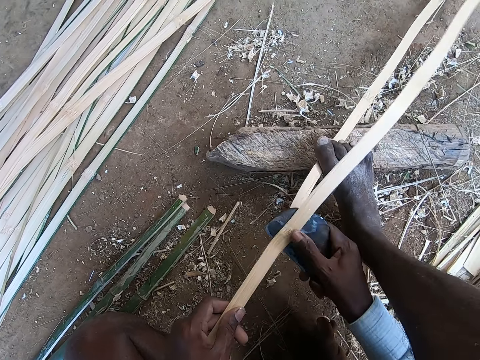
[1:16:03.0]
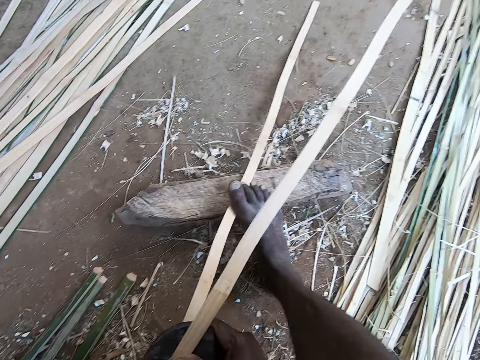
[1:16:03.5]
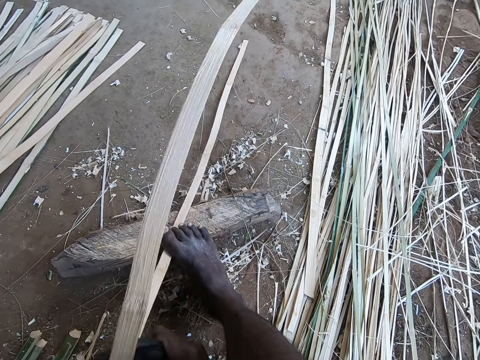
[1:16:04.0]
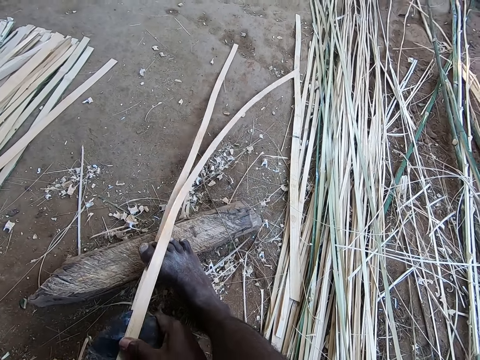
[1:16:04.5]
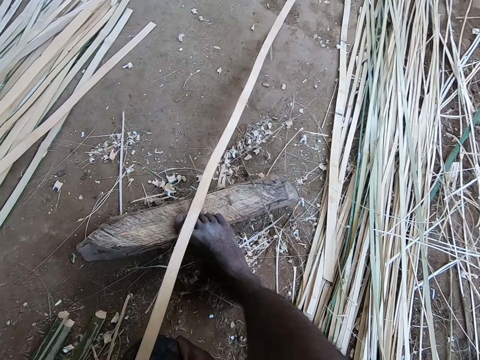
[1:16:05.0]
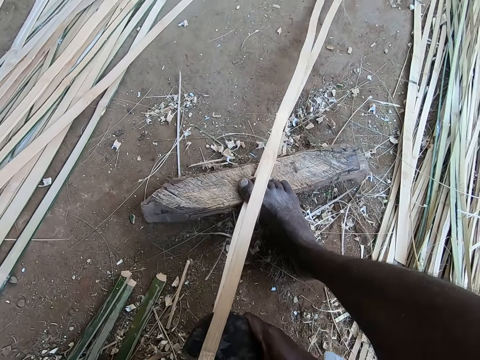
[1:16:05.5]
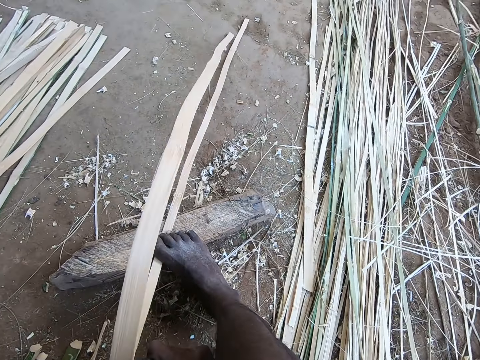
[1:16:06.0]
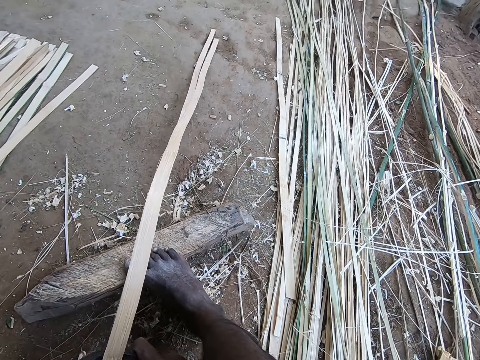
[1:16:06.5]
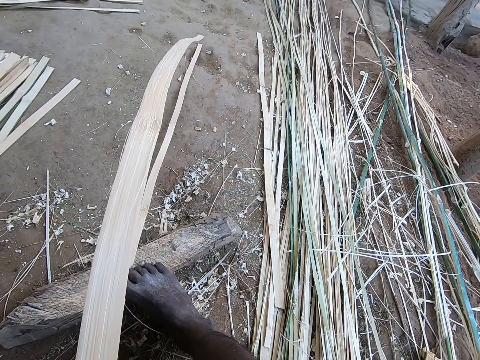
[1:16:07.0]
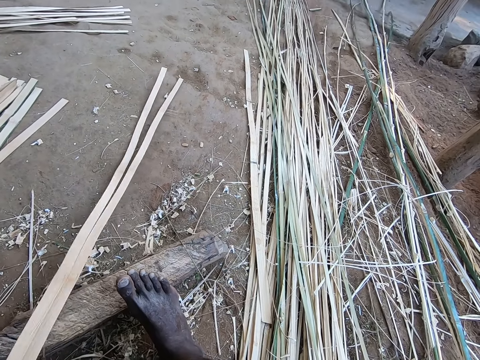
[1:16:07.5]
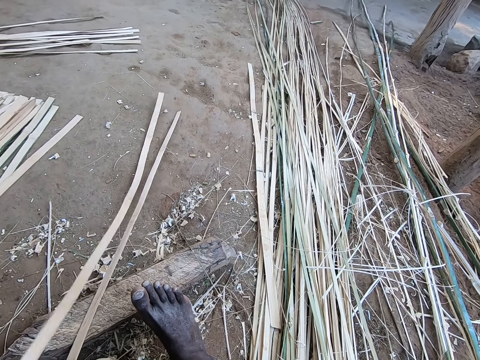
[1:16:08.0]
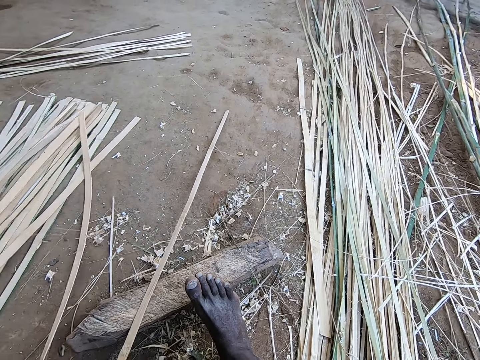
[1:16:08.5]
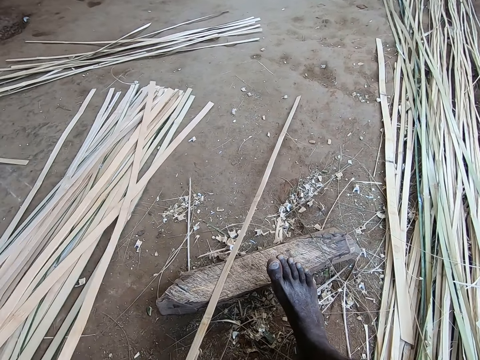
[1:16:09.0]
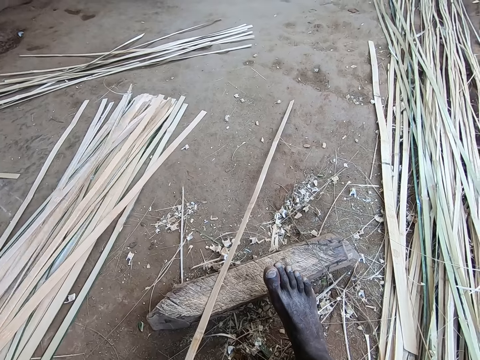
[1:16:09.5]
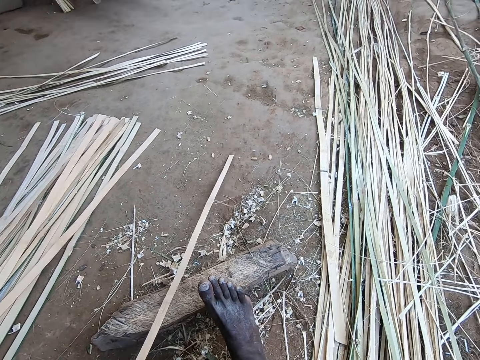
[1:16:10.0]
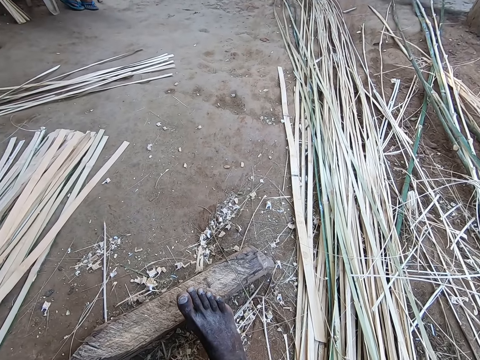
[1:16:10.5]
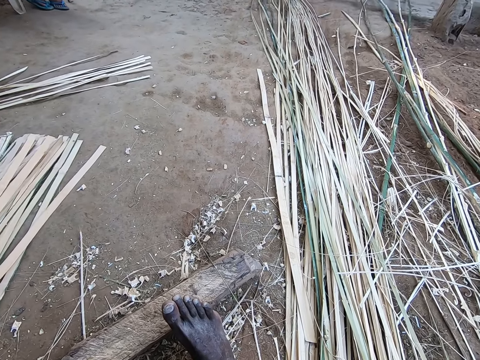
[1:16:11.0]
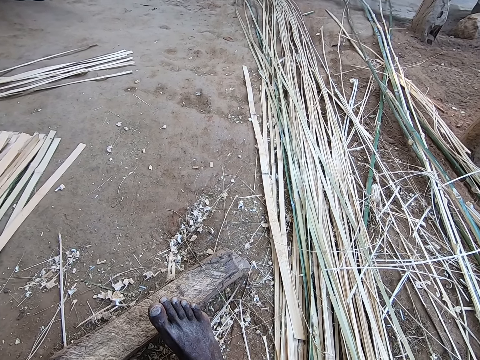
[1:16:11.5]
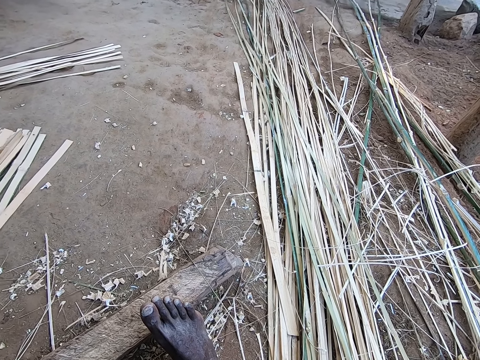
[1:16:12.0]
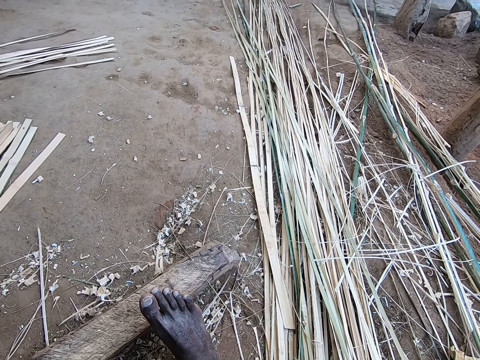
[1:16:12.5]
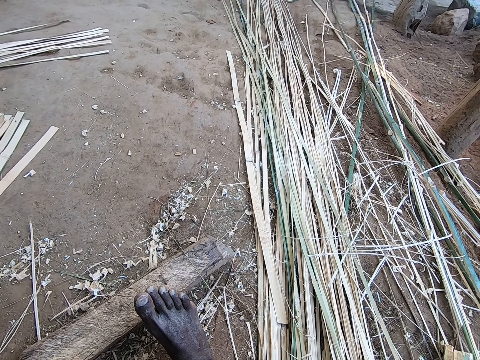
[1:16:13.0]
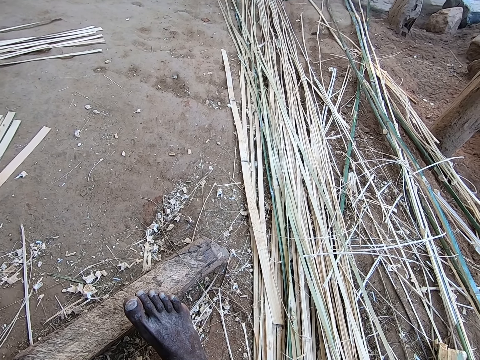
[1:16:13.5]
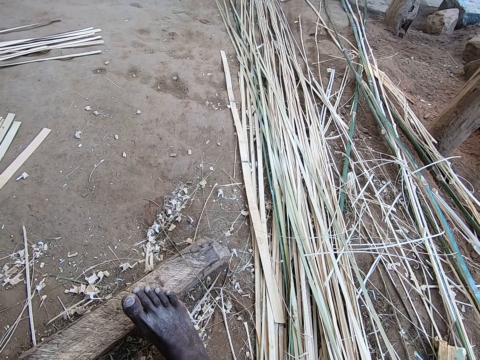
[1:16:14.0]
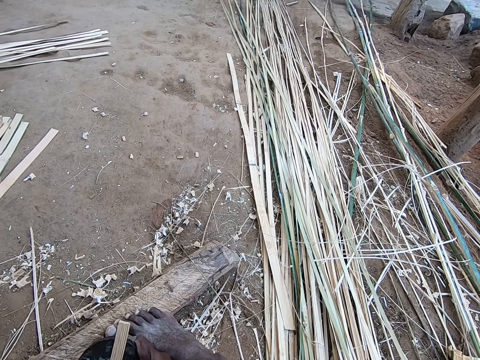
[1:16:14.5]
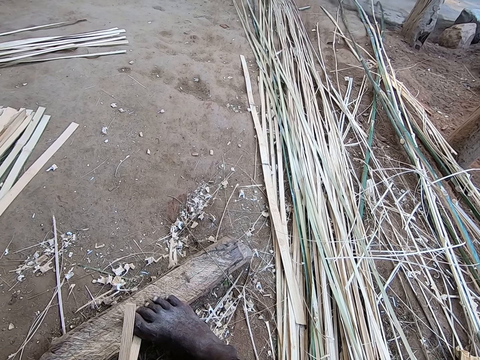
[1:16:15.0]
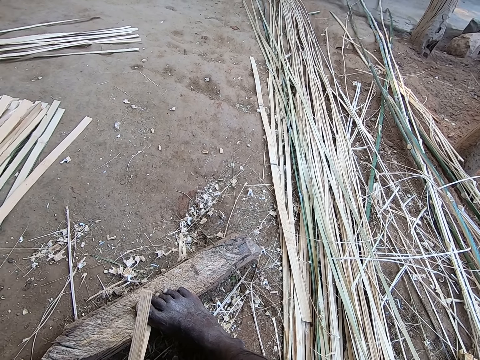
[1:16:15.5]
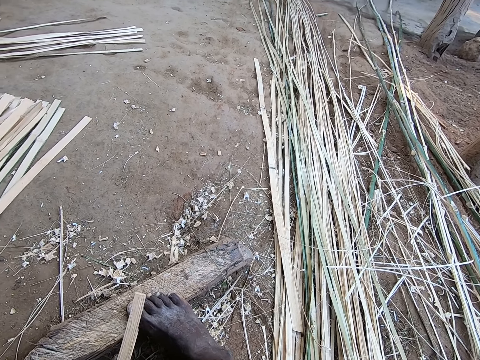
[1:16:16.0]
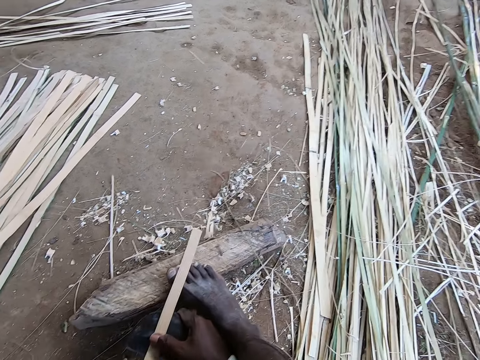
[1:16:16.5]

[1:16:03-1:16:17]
The camera wearer breaks the bamboo with the blade repeatedly. He drops a bamboo strip on the ground with his left hand. He picks a bamboo strip from the plank with his left hand. He slices the bamboo strip in his left hand with the knife in his right hand. He places his right toe on the bamboo strip on the plank. He breaks the bamboo with the blade.

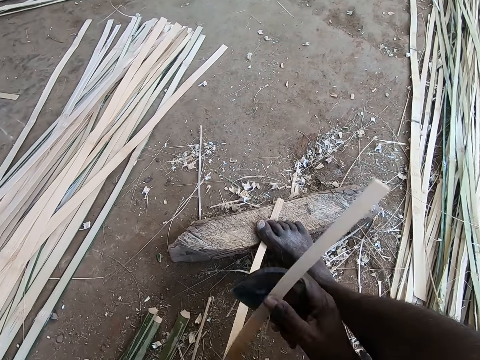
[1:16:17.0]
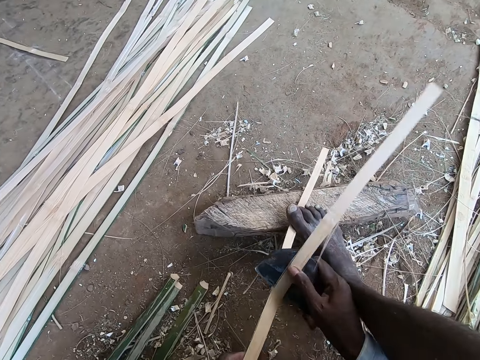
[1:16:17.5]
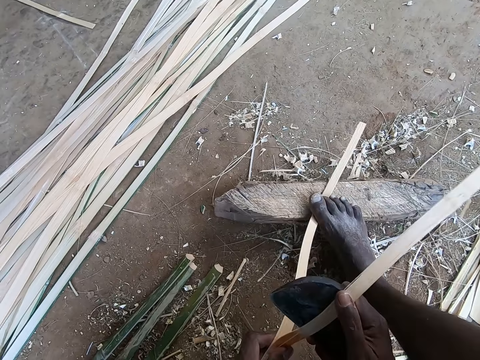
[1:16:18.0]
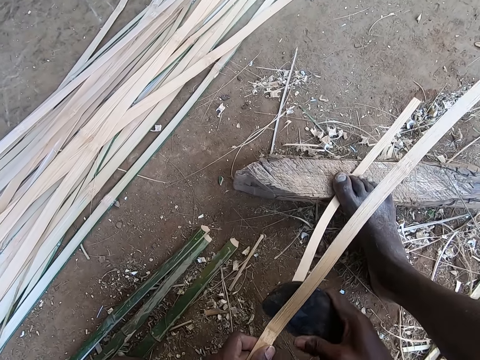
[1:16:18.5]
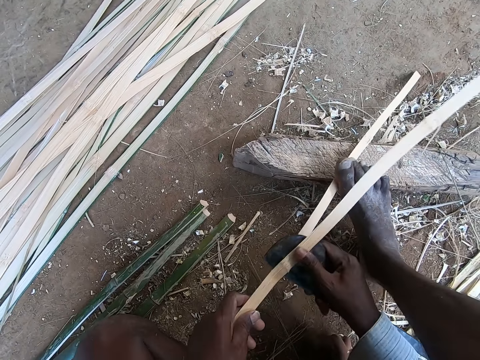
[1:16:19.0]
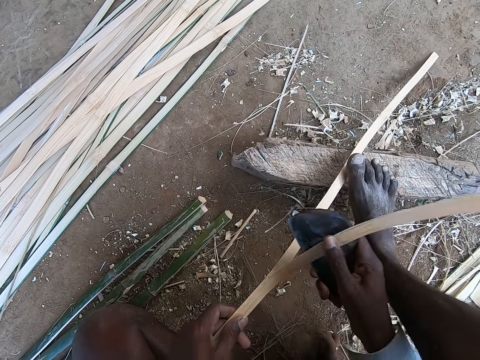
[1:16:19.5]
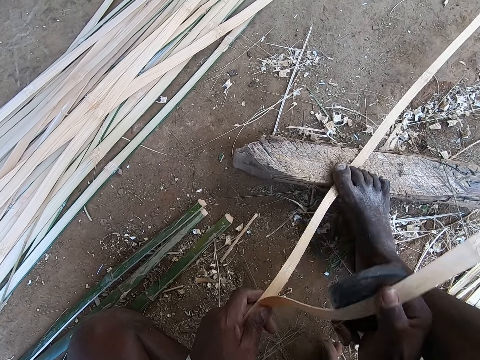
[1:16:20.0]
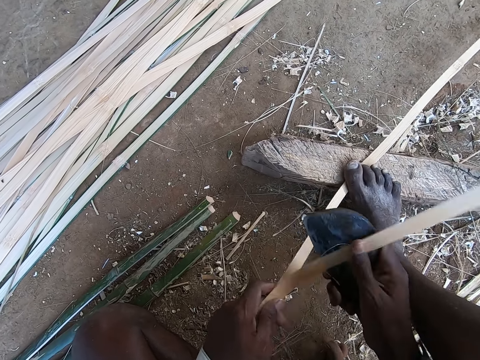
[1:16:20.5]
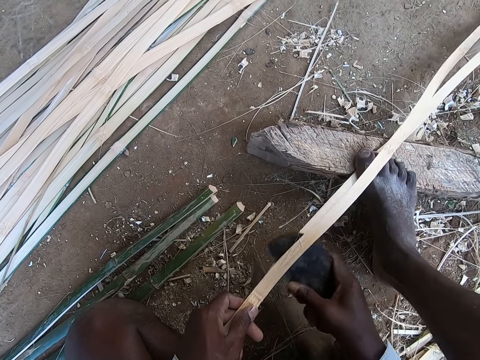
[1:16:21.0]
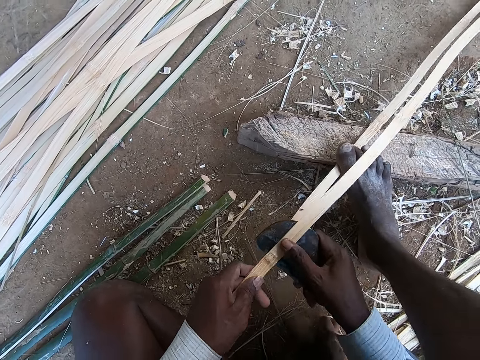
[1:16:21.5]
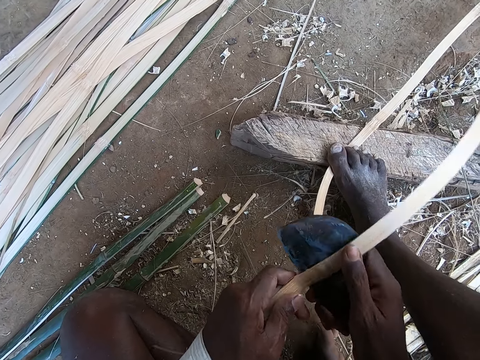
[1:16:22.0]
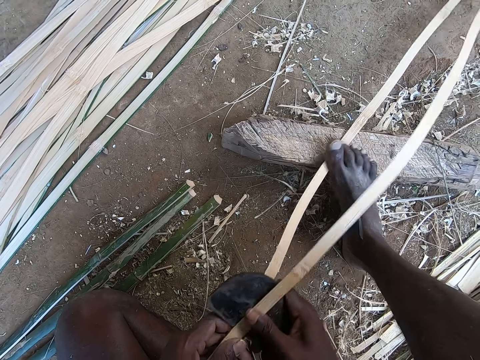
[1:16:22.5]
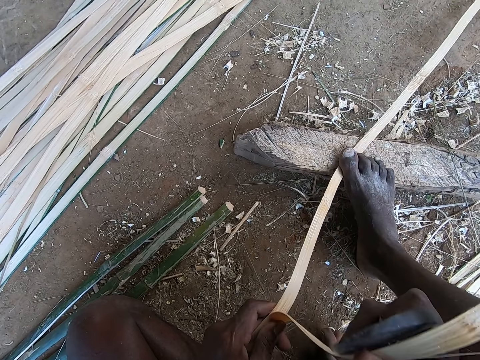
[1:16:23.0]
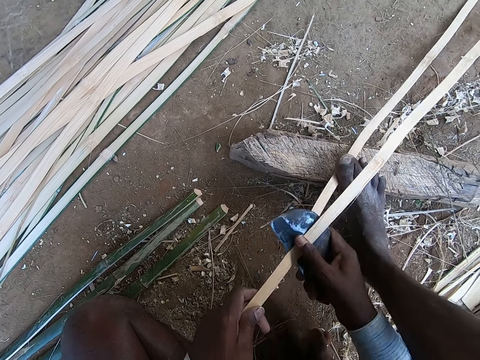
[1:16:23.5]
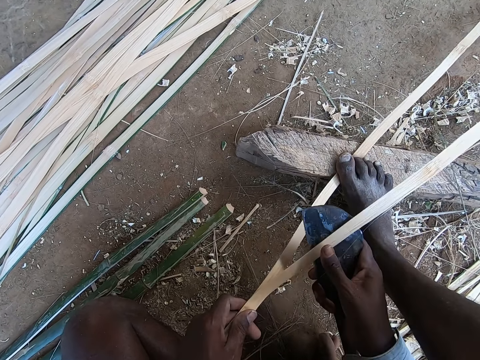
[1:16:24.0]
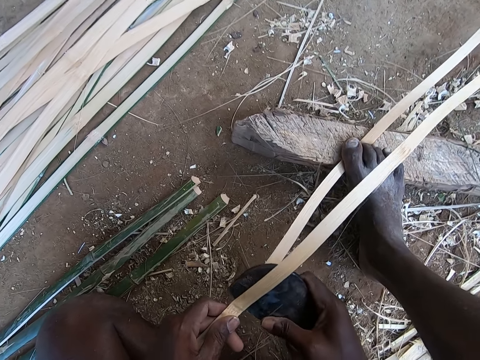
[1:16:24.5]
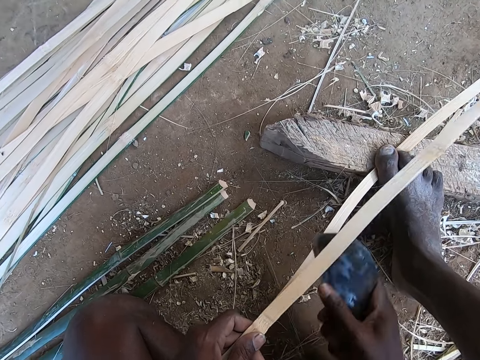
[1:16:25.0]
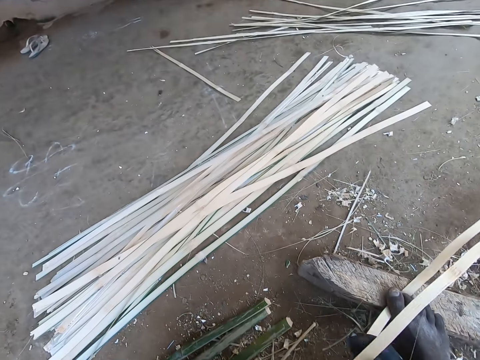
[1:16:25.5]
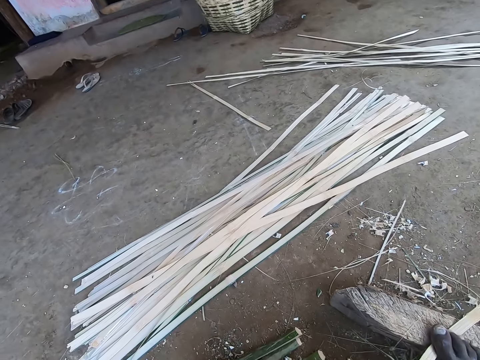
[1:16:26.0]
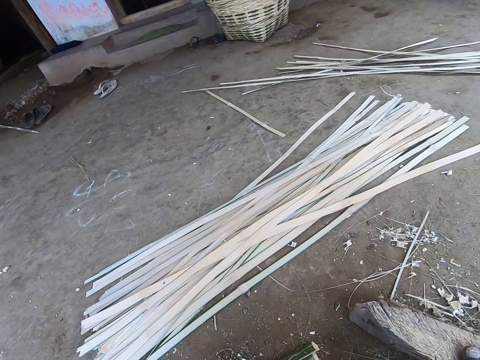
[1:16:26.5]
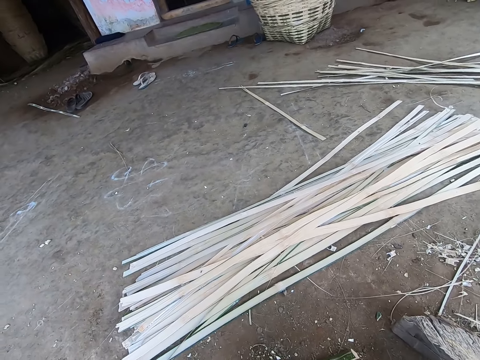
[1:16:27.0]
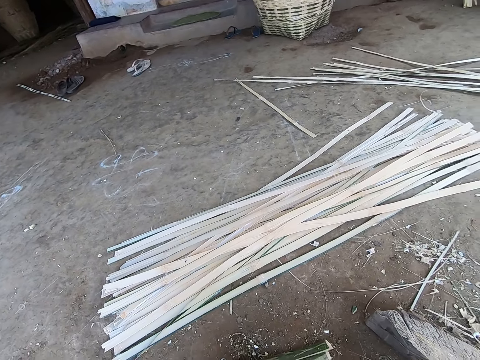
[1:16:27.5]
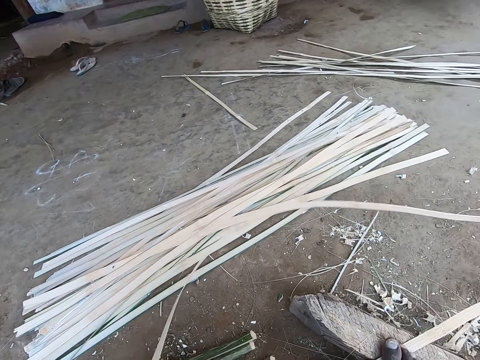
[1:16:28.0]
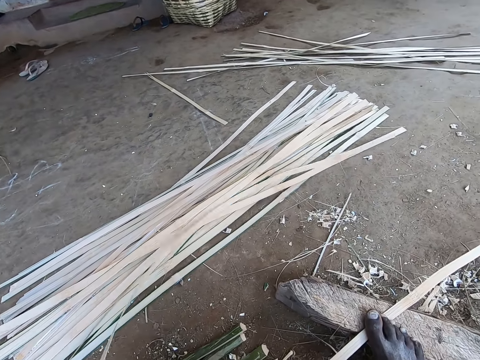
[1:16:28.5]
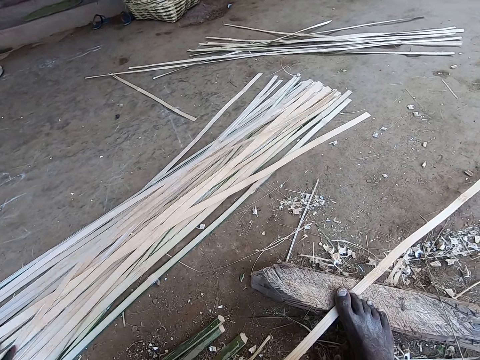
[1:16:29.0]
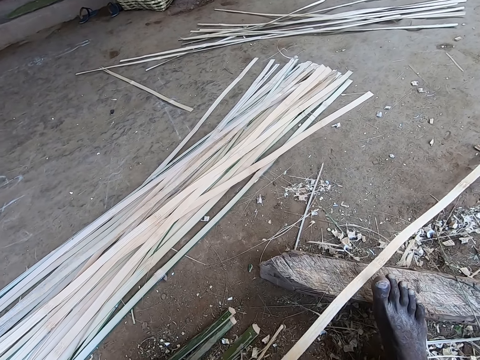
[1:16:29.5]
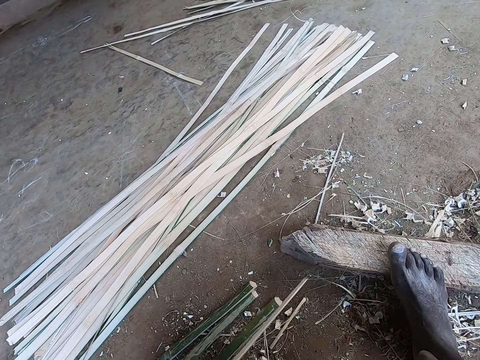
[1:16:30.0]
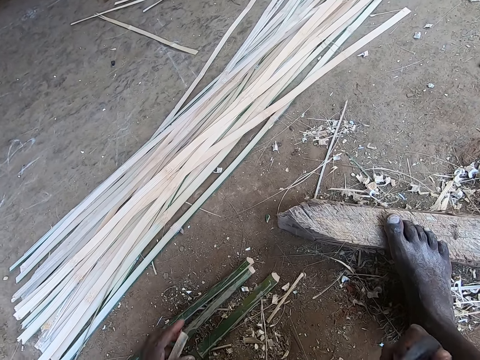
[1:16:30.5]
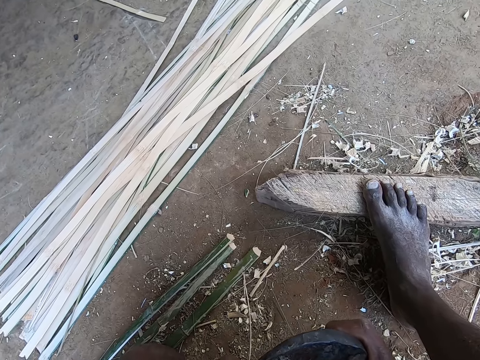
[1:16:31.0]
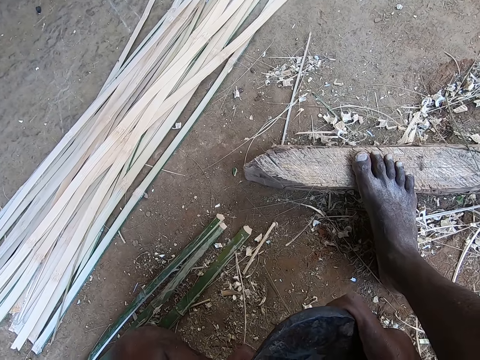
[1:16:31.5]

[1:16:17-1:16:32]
The camera wearer breaks the bamboo with the blade repeatedly. He drops a bamboo strip on the ground with his left hand. He breaks the bamboo with the blade. He picks a bamboo strip from the plank with his left hand. He breaks the bamboo with the blade.
